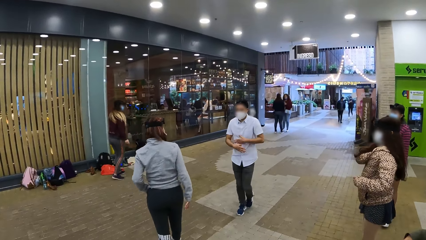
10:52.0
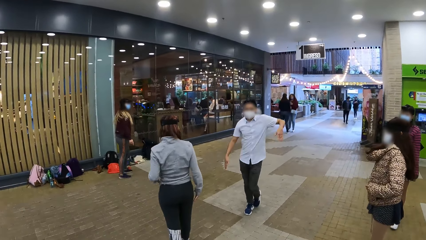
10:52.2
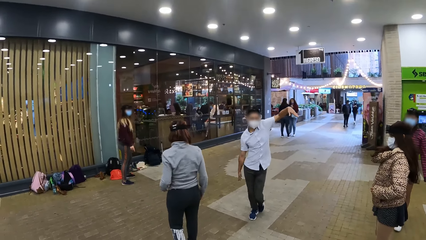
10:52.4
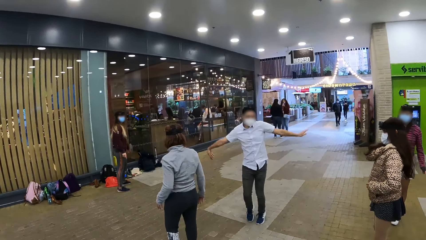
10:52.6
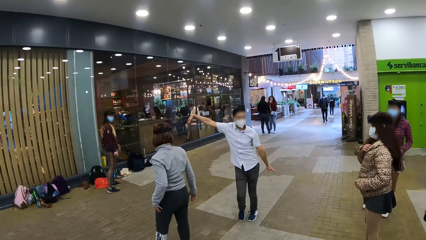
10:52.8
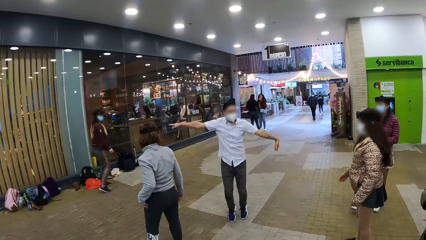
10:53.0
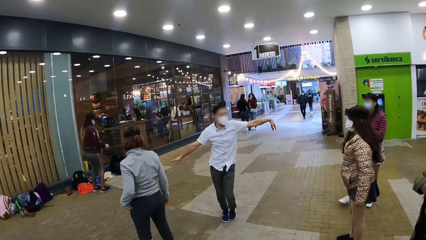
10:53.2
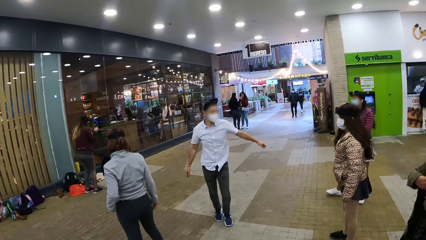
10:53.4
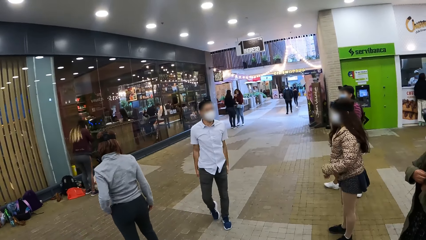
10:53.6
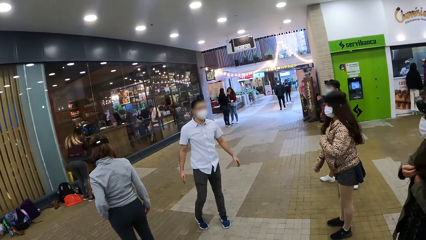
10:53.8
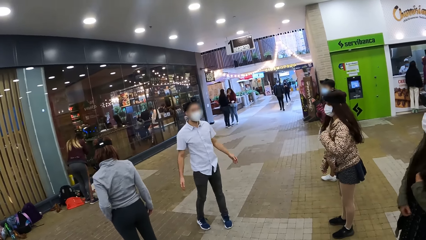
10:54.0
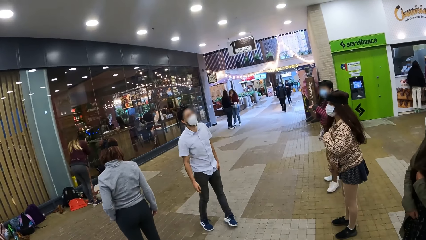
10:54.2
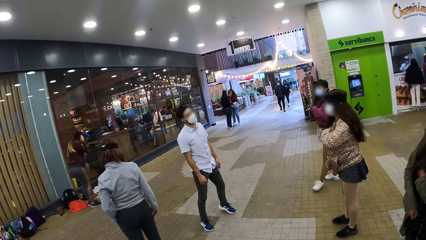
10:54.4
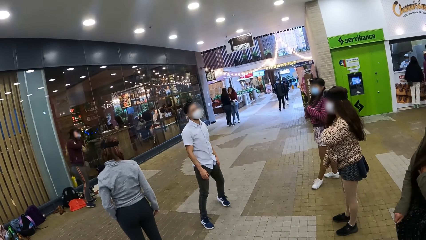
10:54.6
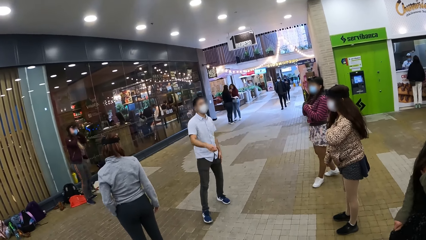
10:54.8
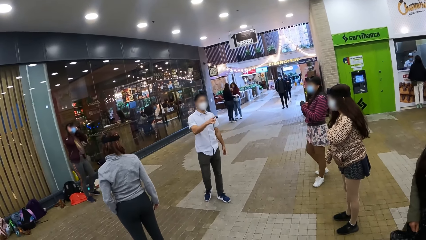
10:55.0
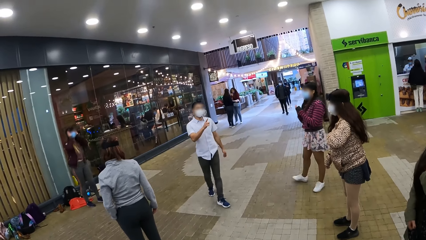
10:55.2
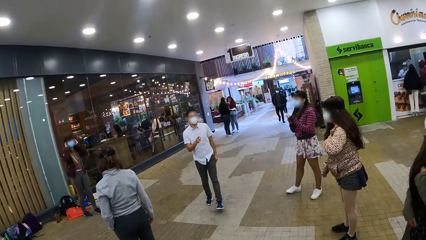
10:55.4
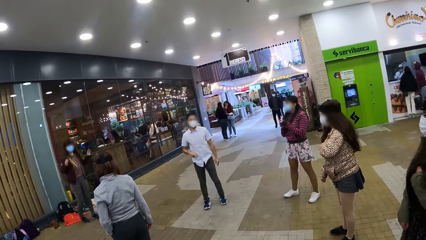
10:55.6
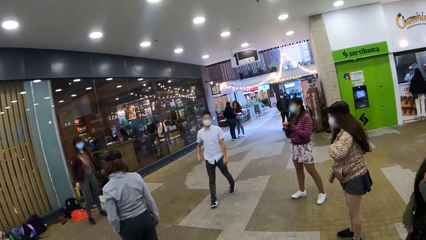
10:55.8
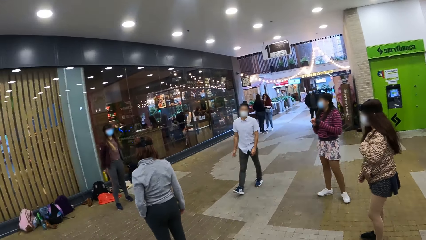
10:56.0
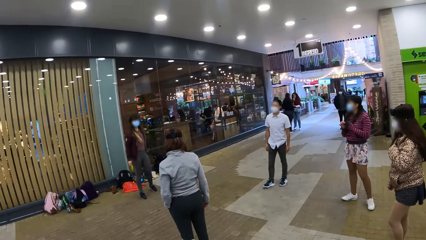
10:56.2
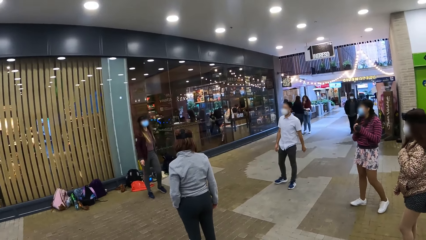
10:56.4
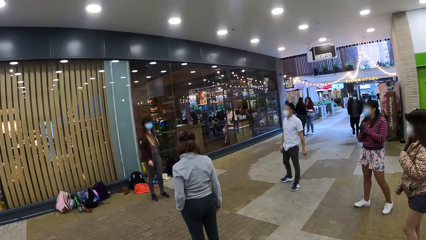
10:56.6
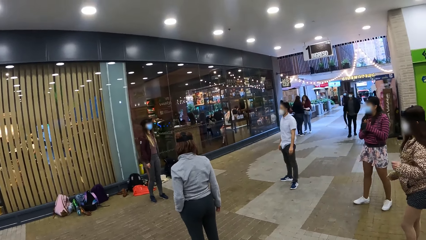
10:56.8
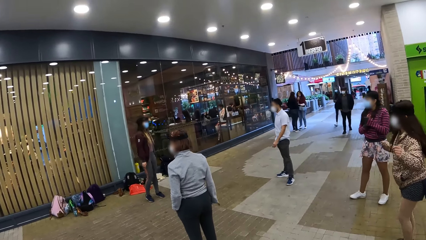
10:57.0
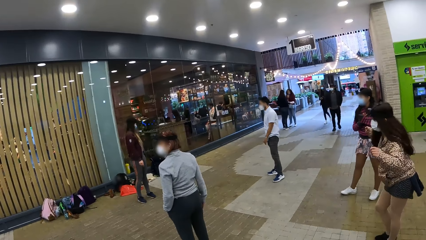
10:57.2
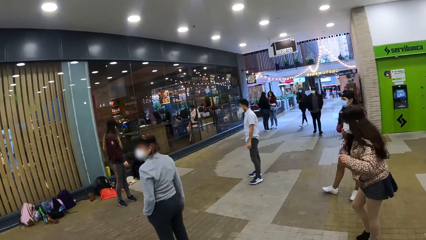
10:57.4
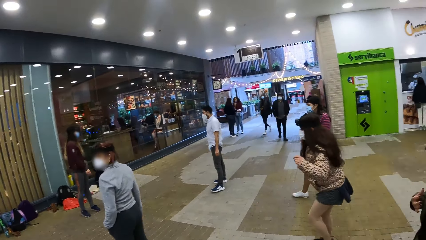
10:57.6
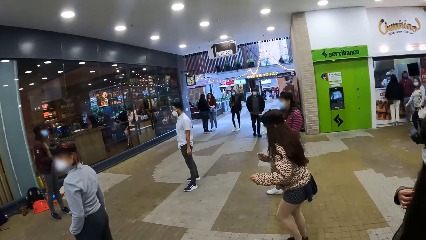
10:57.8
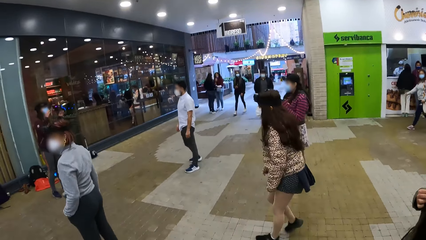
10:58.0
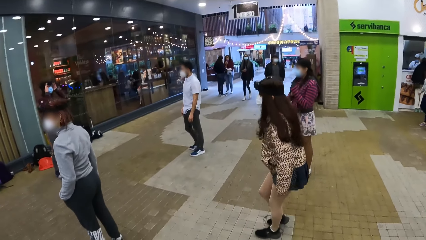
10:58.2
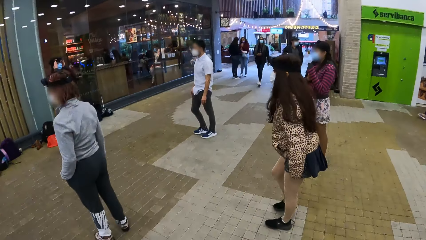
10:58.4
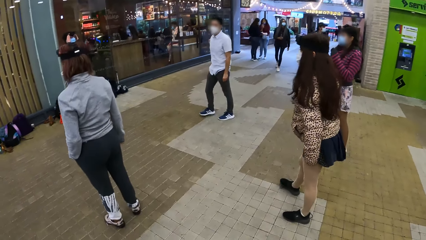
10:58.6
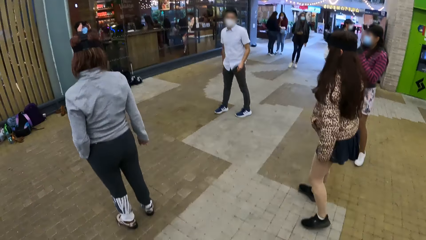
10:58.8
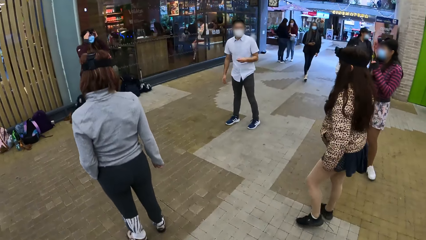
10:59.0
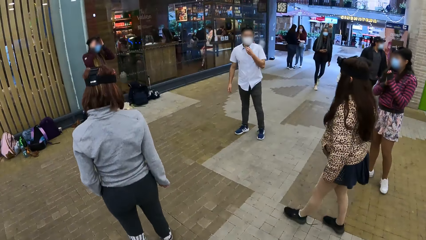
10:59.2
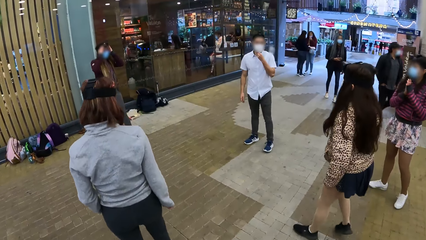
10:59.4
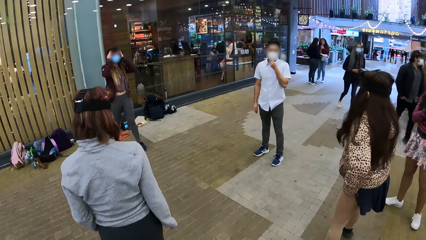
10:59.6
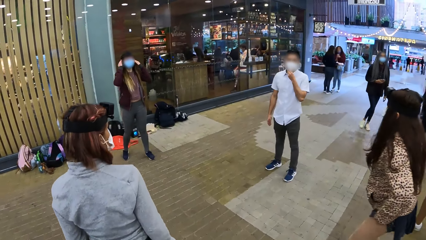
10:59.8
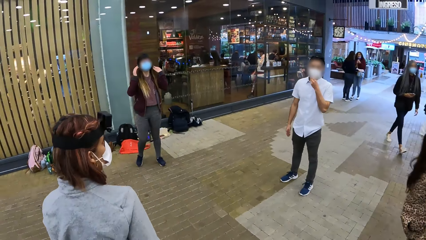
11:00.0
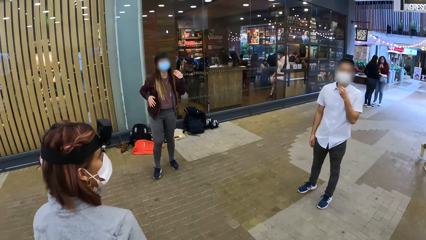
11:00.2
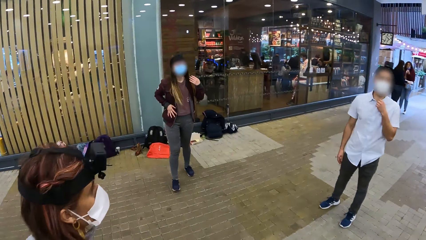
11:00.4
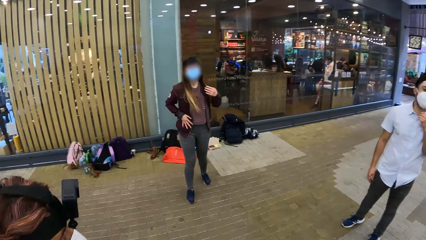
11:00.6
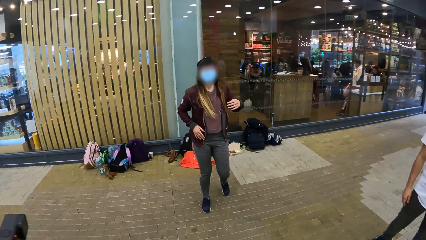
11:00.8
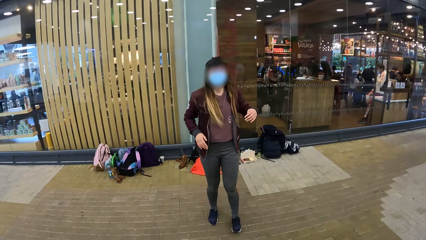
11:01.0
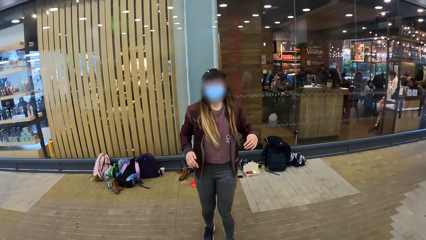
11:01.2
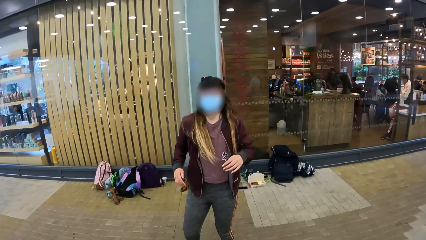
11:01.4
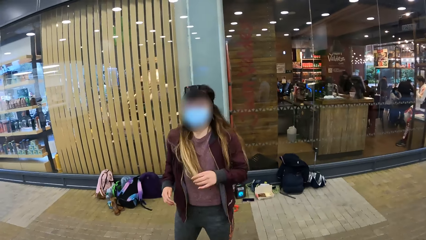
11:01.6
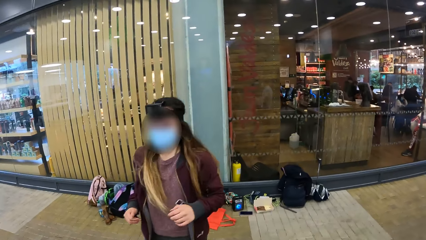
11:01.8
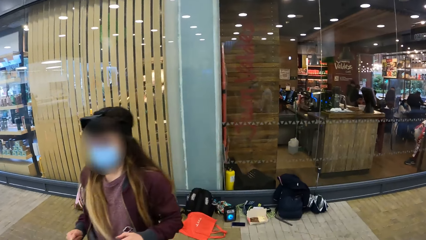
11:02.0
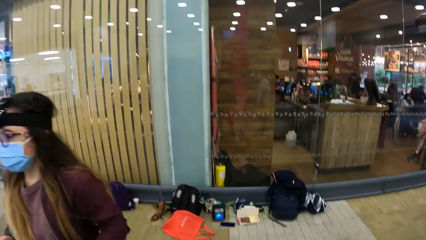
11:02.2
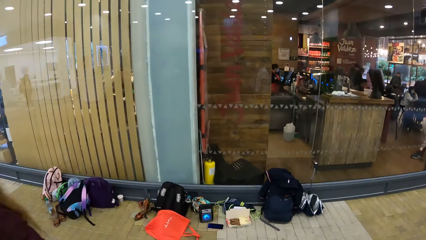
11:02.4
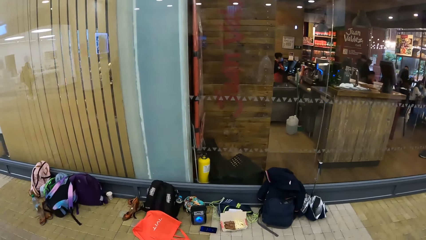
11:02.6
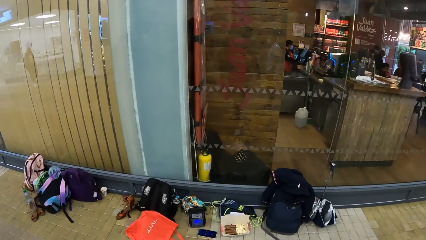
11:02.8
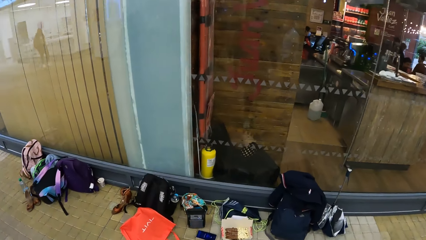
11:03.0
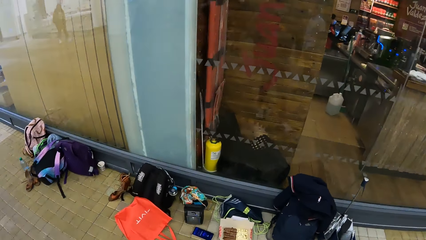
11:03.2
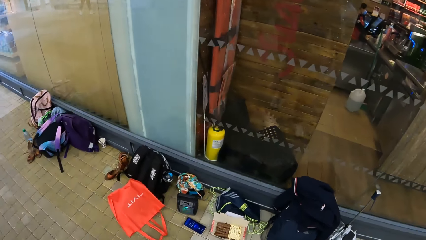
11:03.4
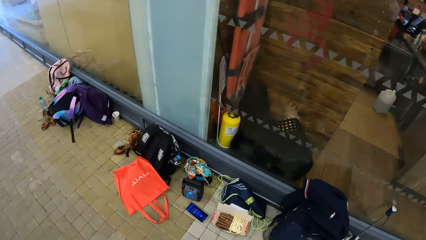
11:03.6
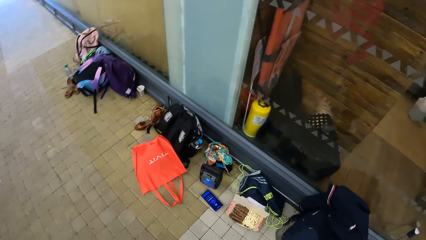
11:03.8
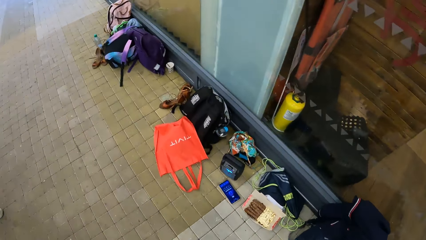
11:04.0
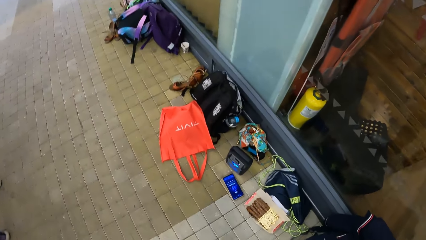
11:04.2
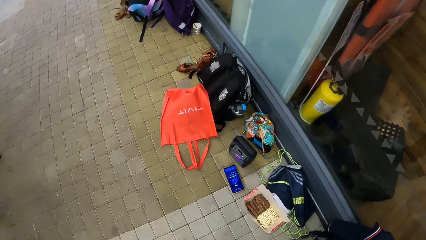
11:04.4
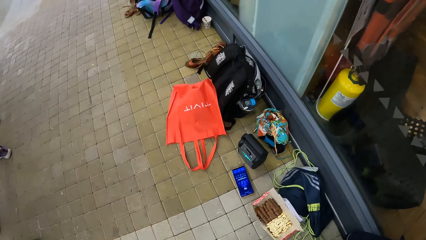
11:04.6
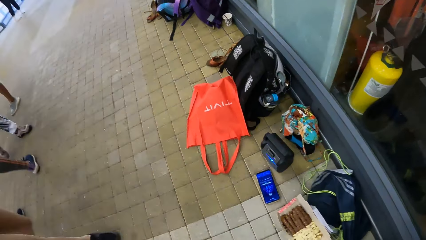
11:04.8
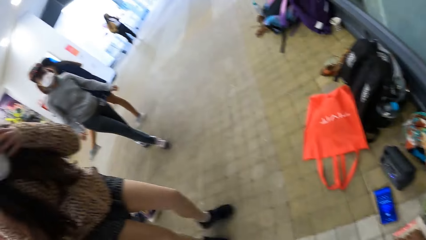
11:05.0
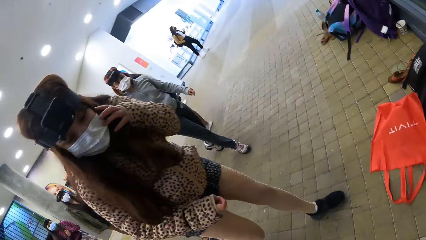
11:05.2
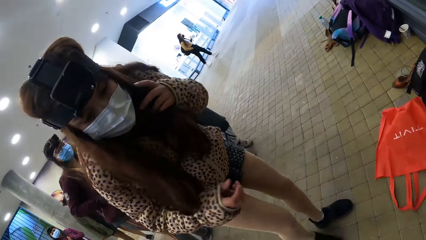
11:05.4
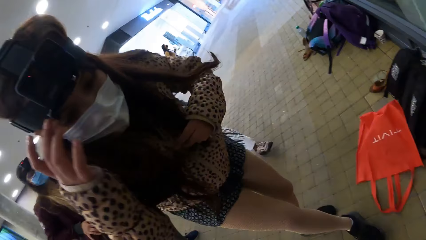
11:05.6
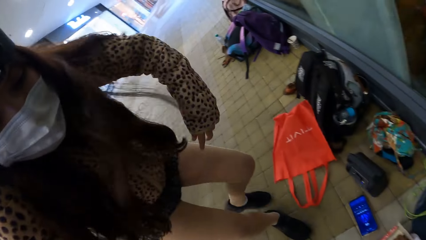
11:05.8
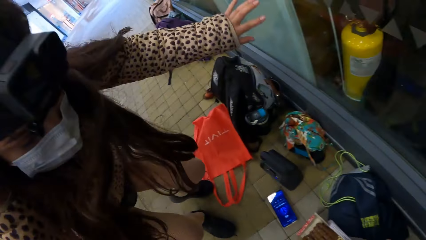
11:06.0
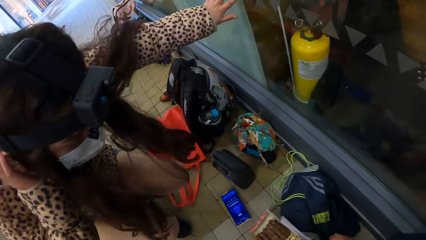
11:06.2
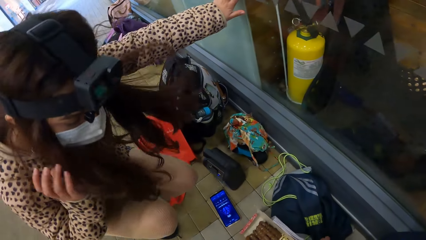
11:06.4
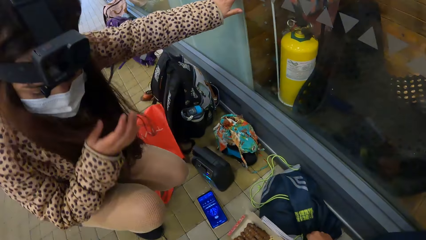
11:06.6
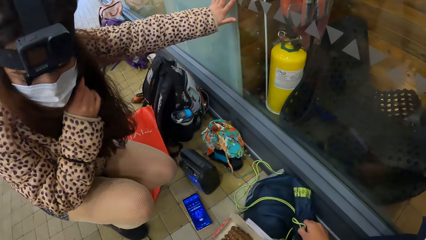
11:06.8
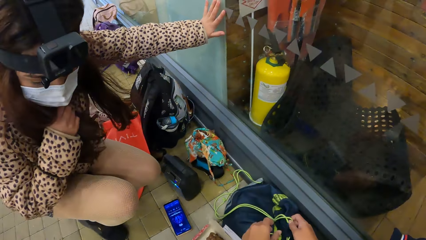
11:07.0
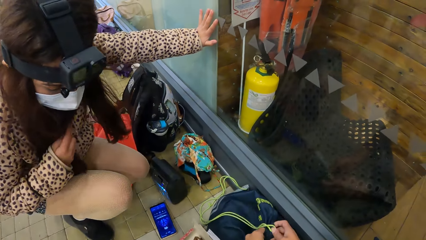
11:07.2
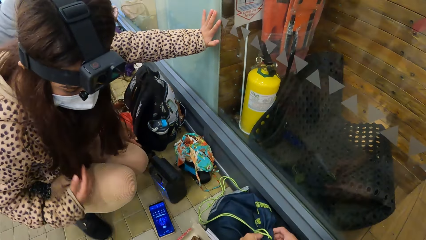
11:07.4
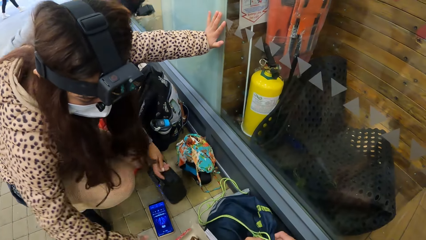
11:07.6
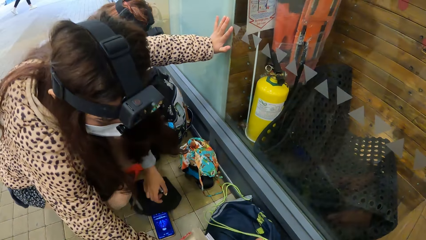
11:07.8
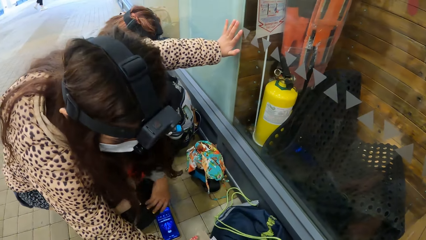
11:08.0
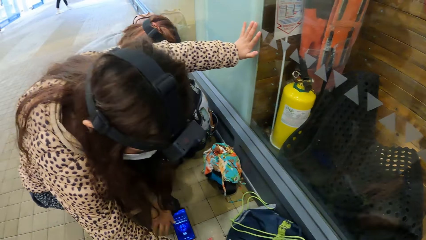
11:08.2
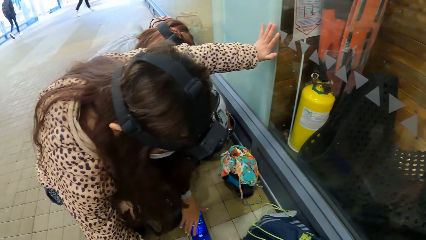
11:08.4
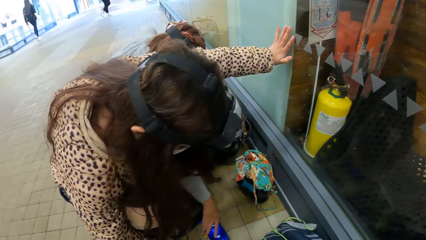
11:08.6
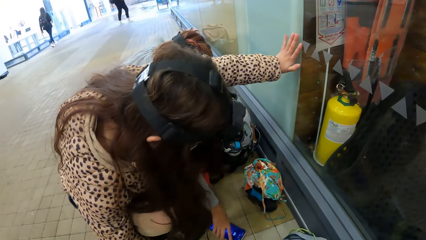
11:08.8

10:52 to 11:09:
The camera wearer walks in the mall. They hold a bag.
